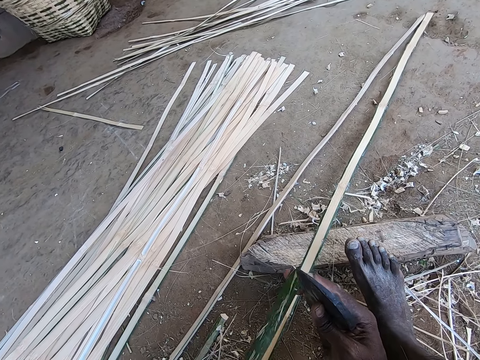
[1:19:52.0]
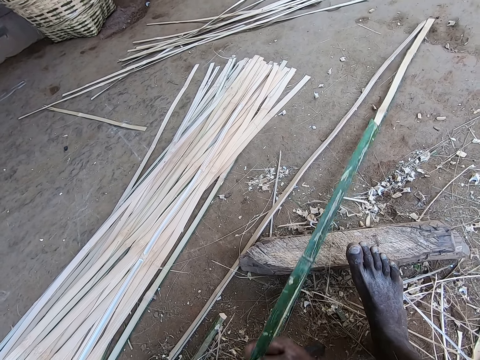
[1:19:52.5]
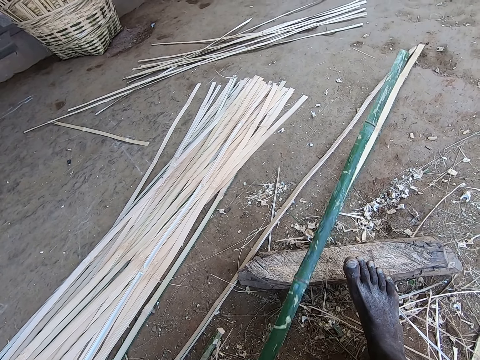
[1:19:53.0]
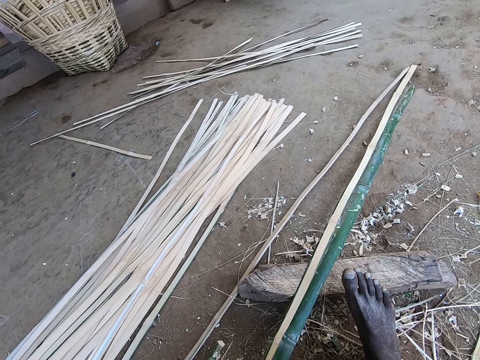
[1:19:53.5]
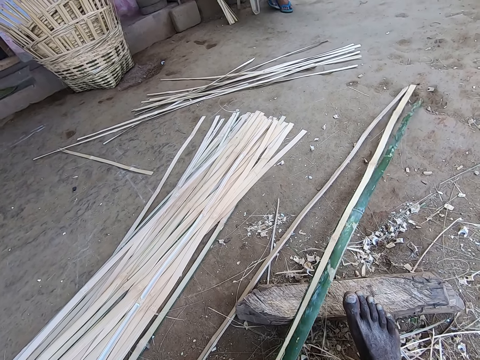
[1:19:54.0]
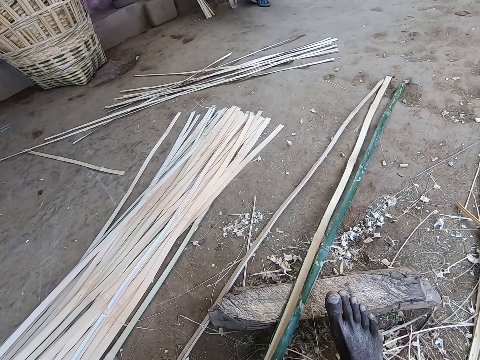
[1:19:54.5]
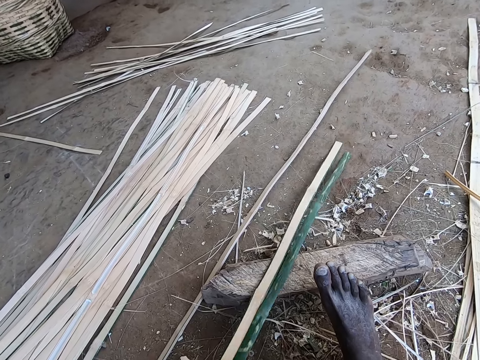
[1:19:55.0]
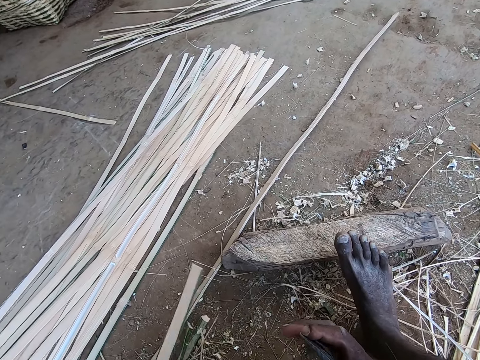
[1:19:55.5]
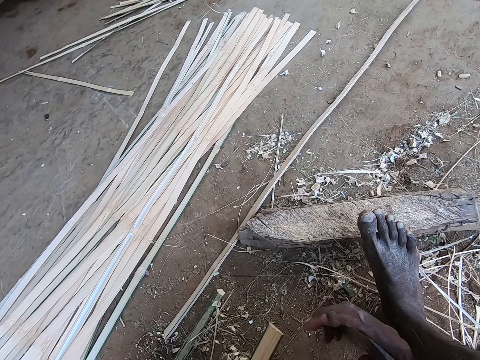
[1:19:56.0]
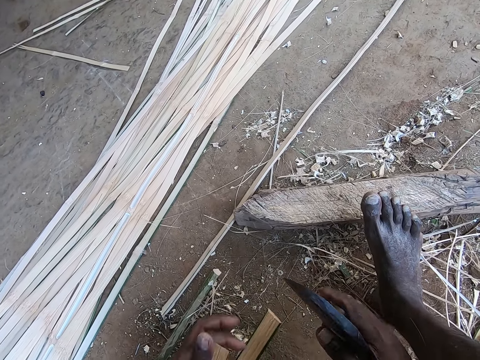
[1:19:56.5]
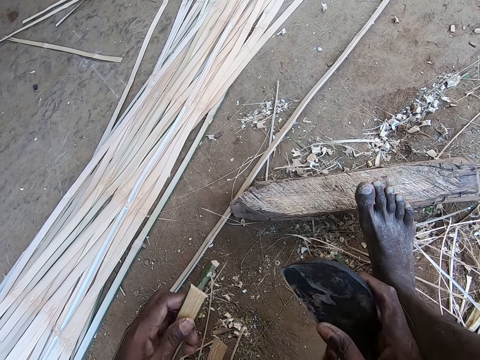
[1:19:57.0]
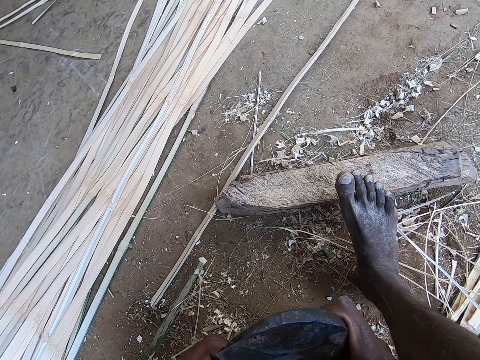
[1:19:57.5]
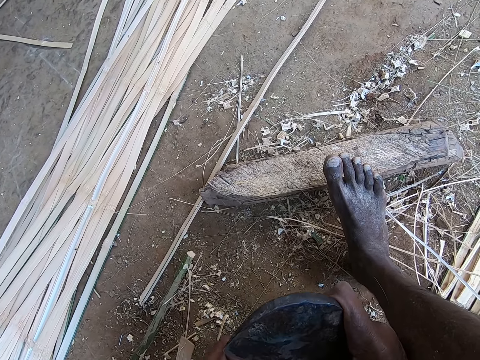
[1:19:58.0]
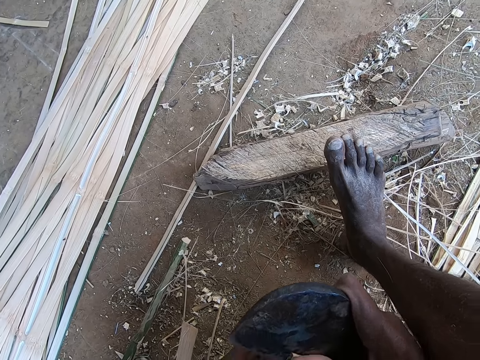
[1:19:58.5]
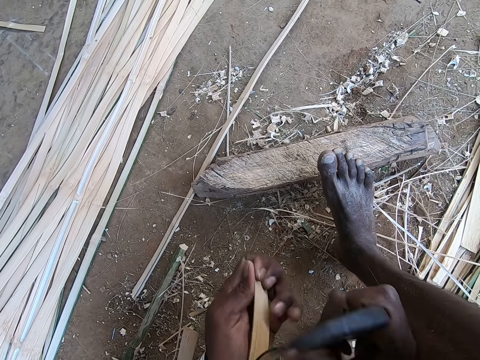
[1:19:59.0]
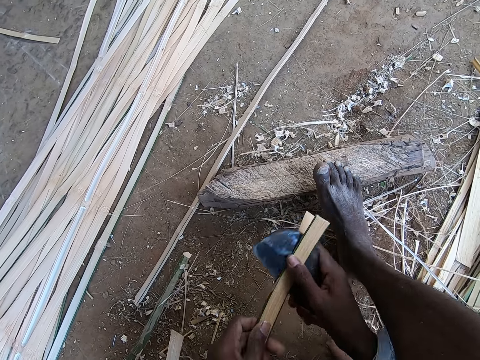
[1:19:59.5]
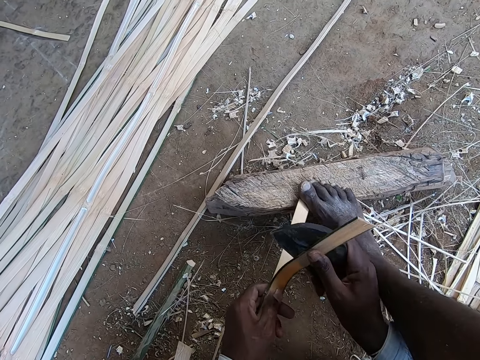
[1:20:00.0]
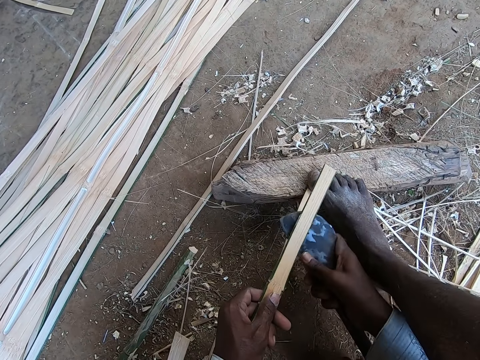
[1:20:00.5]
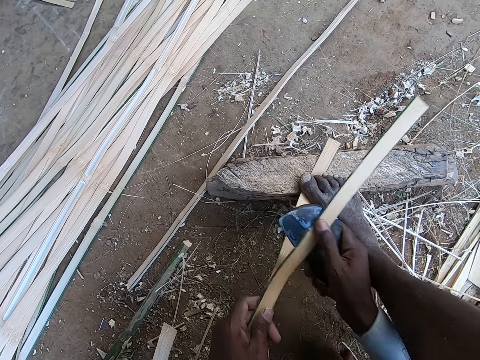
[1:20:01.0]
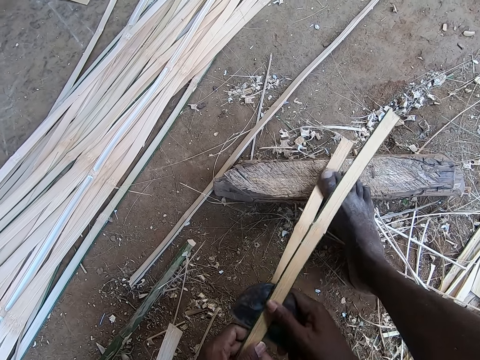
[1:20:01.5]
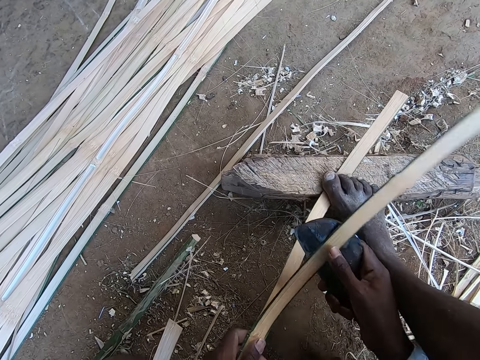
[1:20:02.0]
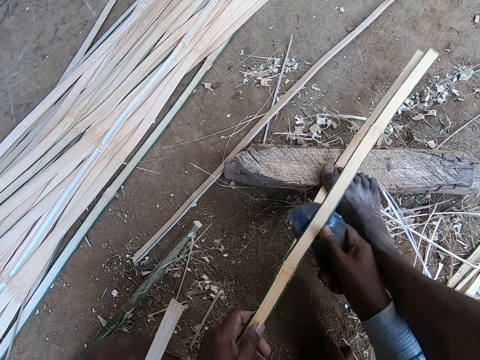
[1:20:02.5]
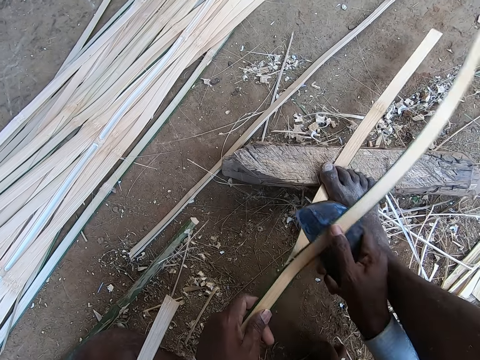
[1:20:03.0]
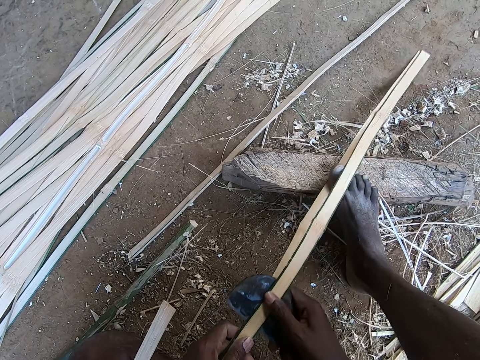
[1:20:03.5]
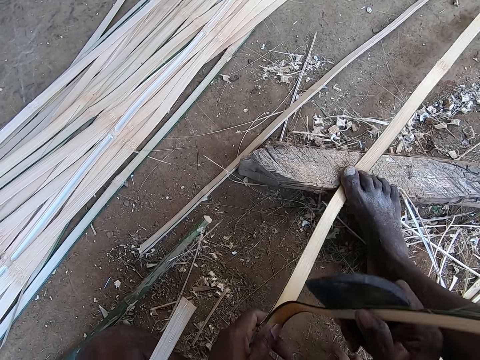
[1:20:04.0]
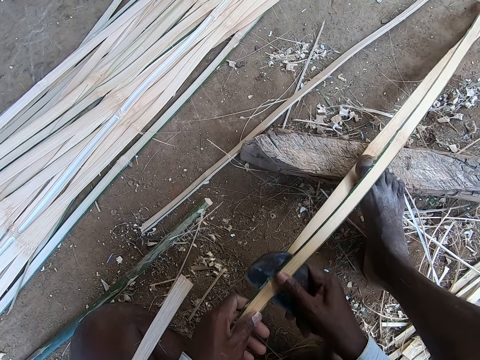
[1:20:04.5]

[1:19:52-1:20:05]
The camera wearer turns the part of the bamboo pole. He smoothens the piece of the bamboo pole with the blade. He places the bamboo strip in his left hand on the wood. He picks the bamboo strips from the wood with his left hand. He splits the bamboo strip in his left hand with the kukri in his right hand. He places the bamboo strip on the wood with his left hand, steps on the bamboo strip on the wood with his right leg, and splits the bamboo strip on the wood with the kukri in his right hand.

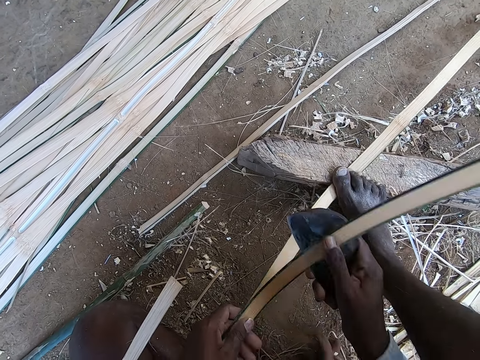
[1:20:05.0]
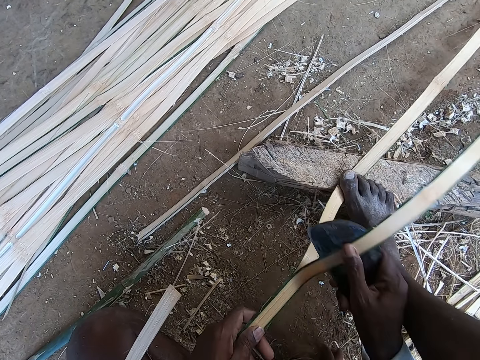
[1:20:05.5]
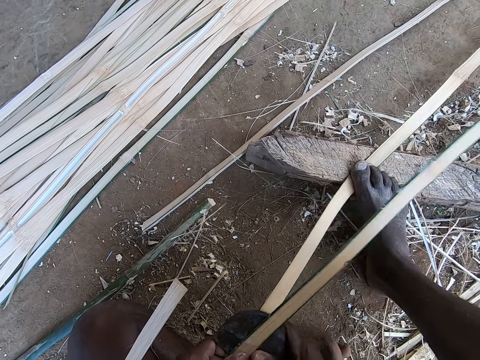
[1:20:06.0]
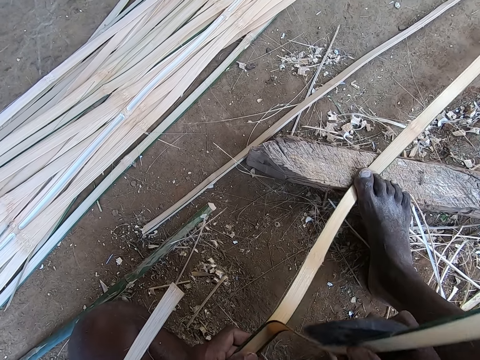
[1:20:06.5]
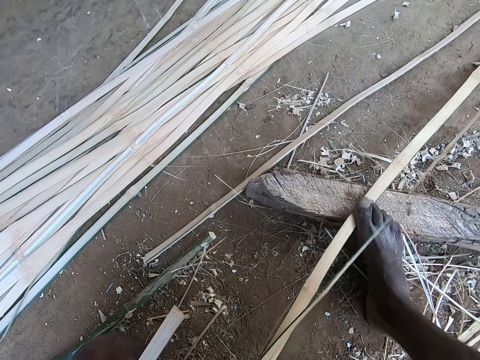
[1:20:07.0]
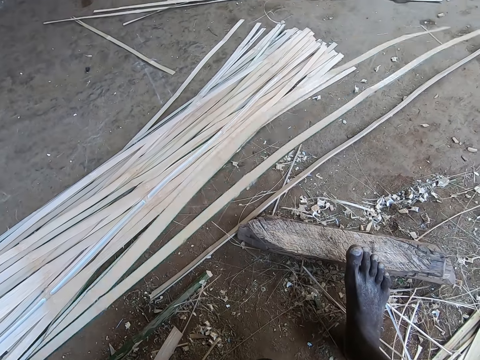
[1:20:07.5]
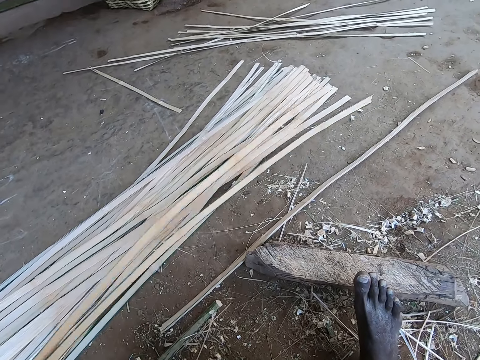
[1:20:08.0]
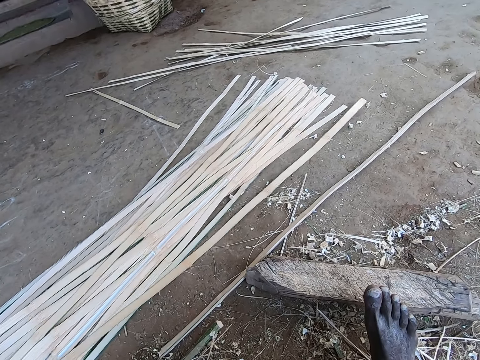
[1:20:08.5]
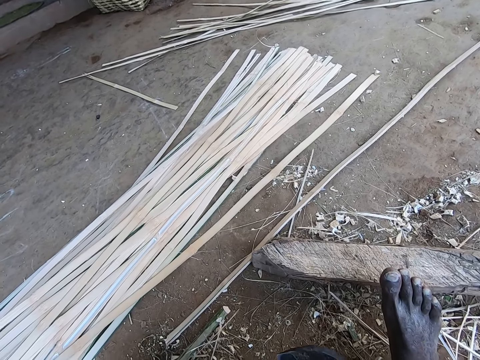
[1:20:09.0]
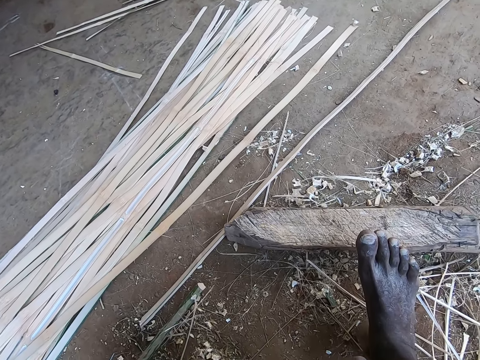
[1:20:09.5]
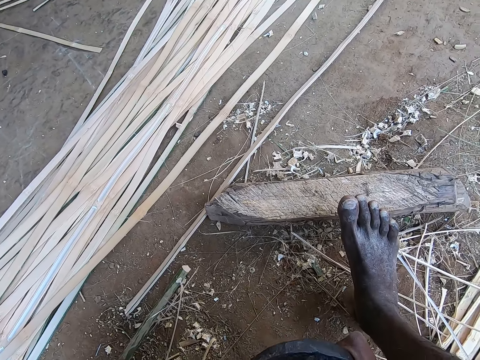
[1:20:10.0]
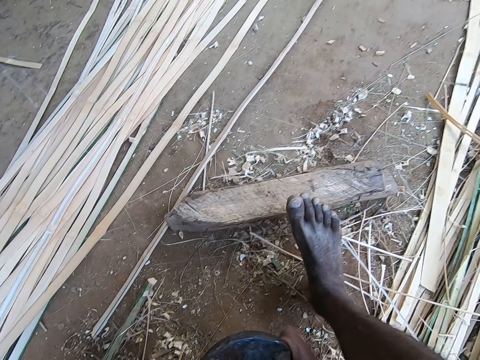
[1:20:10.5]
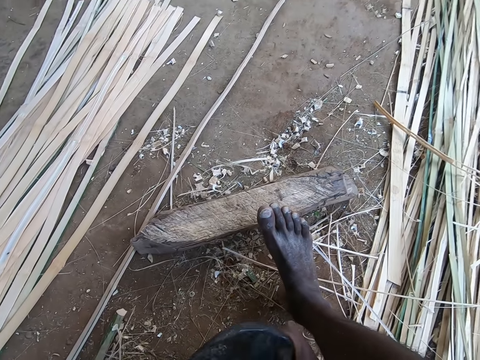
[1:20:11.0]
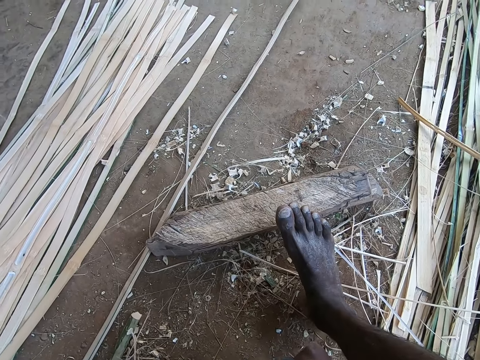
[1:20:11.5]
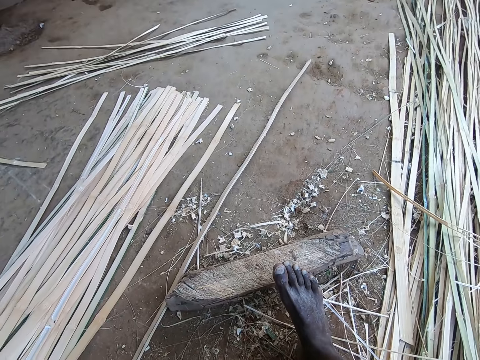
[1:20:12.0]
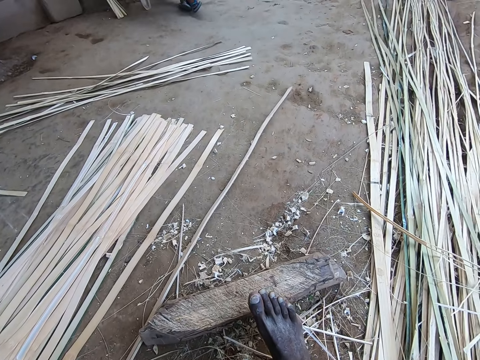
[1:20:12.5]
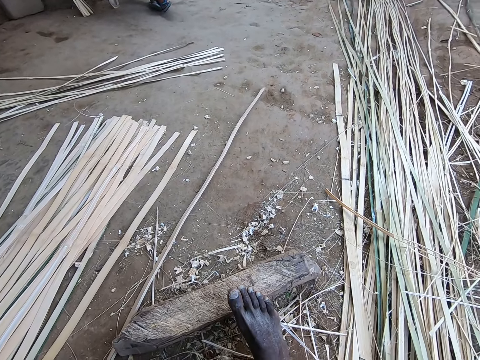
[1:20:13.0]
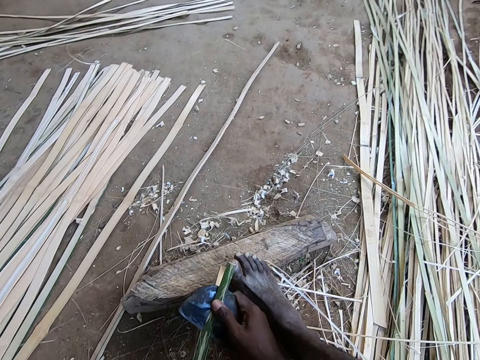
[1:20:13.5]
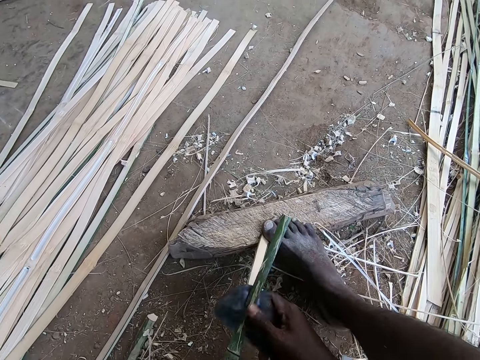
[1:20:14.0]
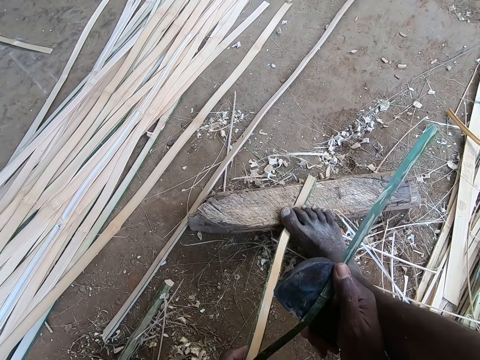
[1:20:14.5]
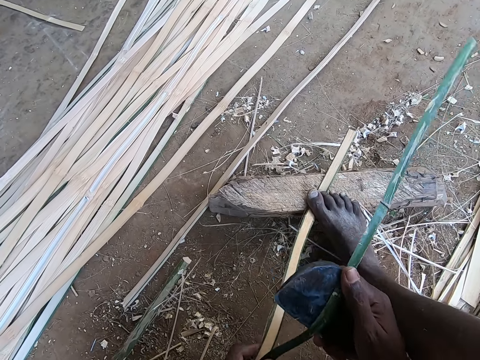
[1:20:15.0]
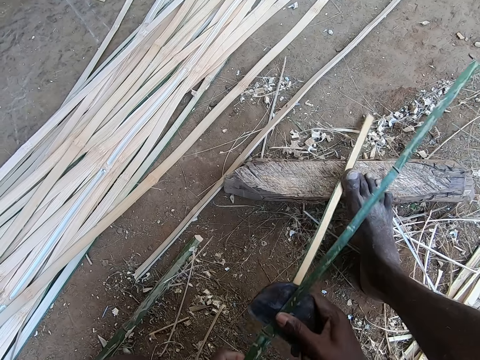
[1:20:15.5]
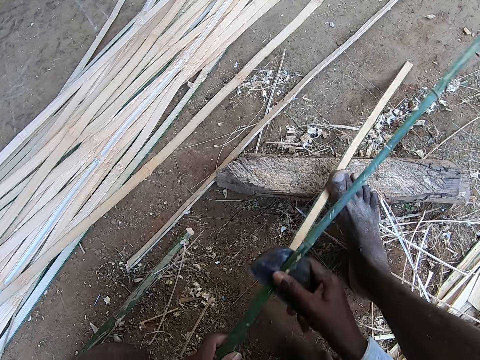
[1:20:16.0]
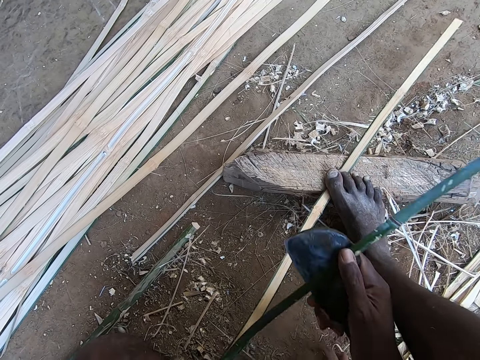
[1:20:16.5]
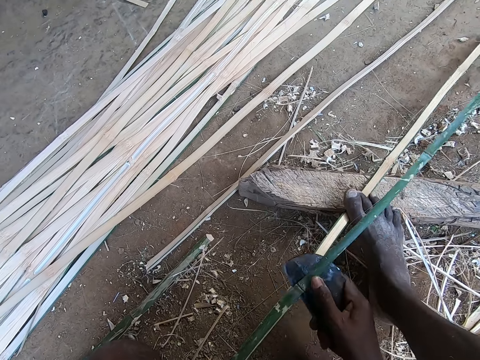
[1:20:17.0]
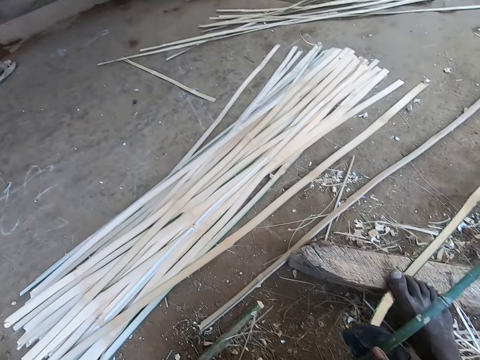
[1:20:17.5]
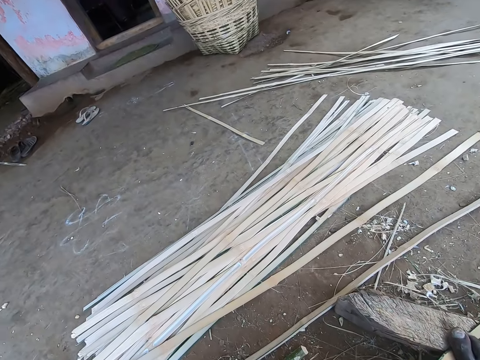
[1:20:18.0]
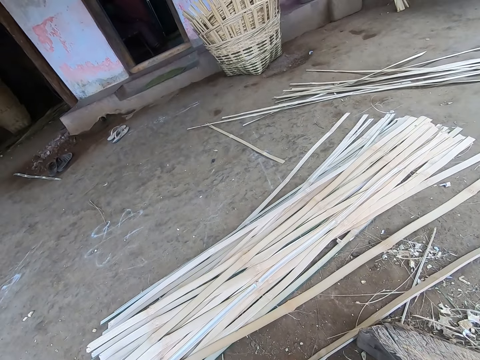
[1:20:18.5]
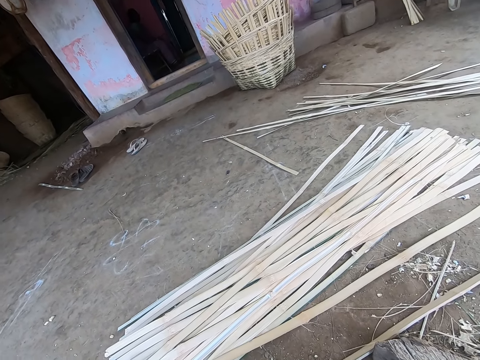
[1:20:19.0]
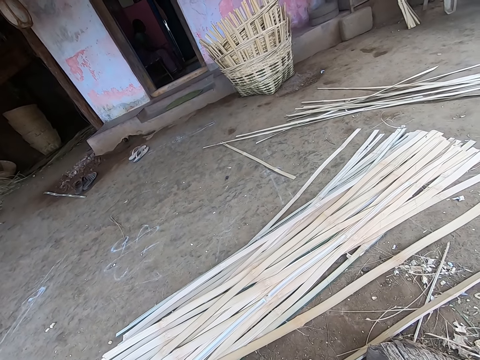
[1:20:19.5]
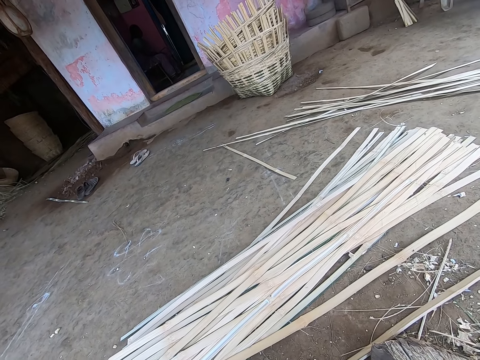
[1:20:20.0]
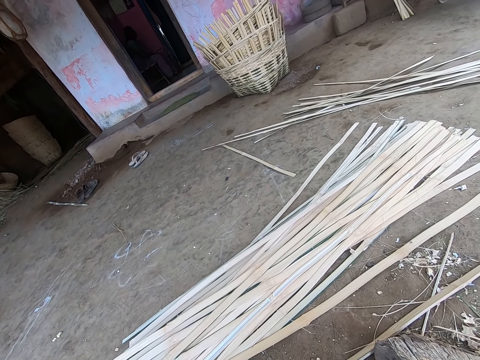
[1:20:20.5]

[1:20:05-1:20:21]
The camera wearer holds the piece of the bamboo pole with the left hand. He picks the bamboo strips from the wood with his left hand and places the bamboo strips on the pile of bamboo strips on the ground with his left hand. He looks at the pieces of the bamboo pole on the ground. He splits the bamboo strip in his left hand with the kukri in his right hand. He places the bamboo strip on the wood with his left hand, steps on the bamboo strip on the wood with his right leg, and splits the bamboo strip on the wood with the kukri in his right hand. He holds the piece of the bamboo pole with the left hand. He looks at the baskets.
